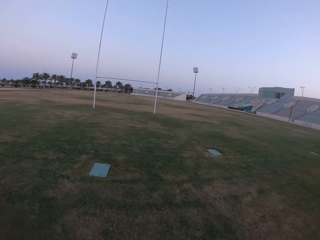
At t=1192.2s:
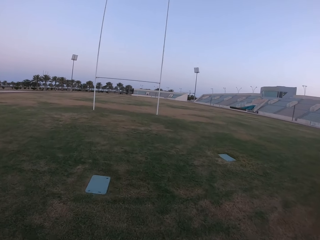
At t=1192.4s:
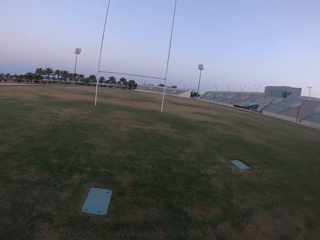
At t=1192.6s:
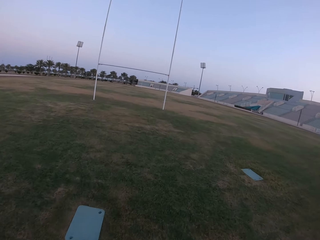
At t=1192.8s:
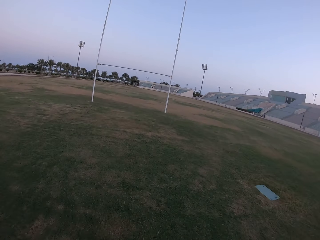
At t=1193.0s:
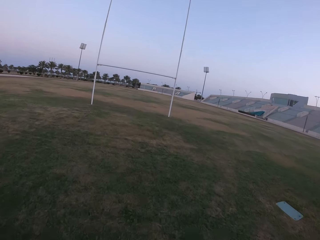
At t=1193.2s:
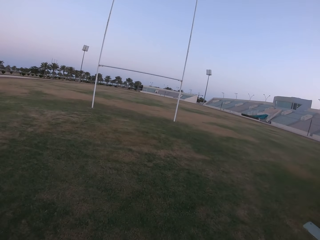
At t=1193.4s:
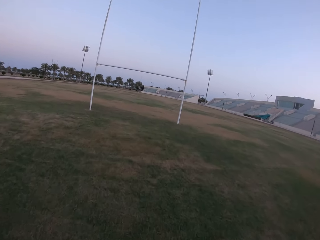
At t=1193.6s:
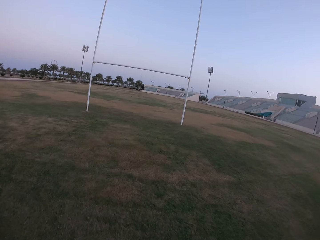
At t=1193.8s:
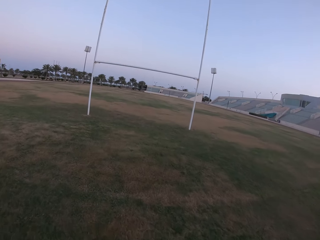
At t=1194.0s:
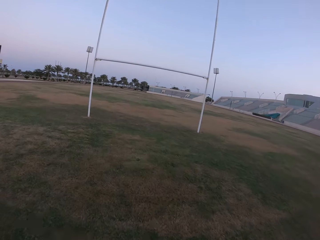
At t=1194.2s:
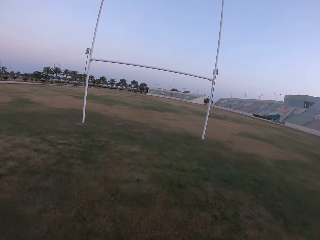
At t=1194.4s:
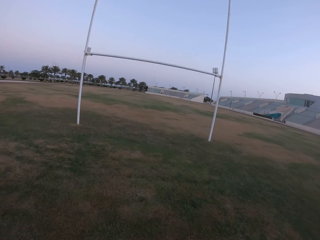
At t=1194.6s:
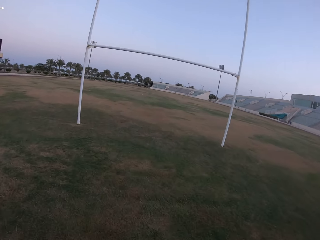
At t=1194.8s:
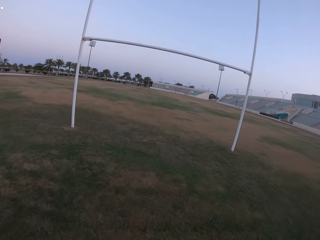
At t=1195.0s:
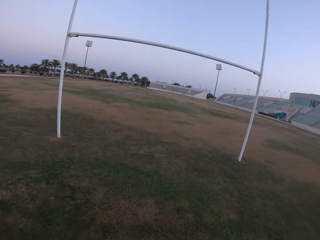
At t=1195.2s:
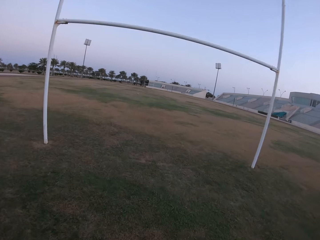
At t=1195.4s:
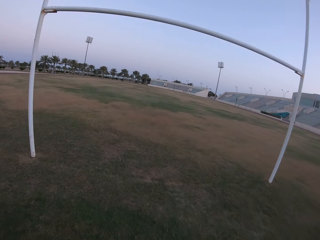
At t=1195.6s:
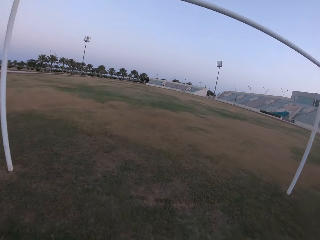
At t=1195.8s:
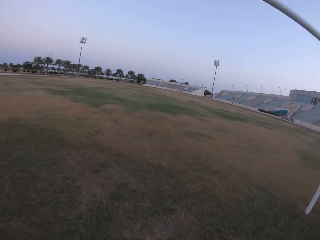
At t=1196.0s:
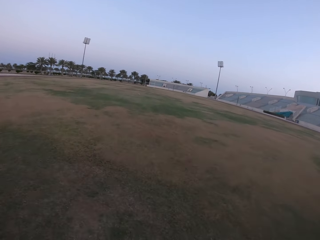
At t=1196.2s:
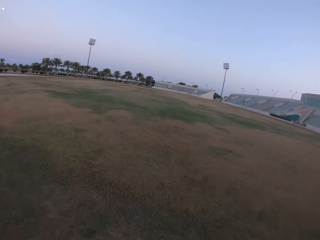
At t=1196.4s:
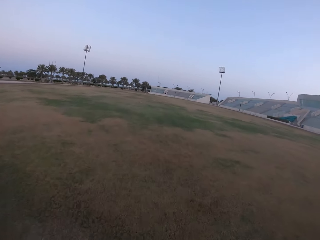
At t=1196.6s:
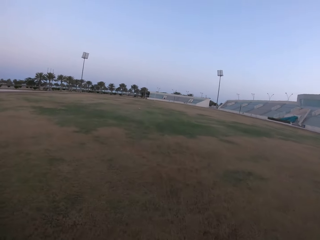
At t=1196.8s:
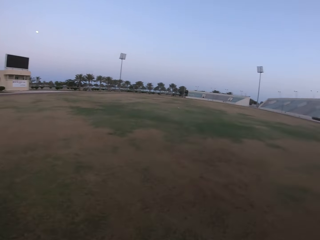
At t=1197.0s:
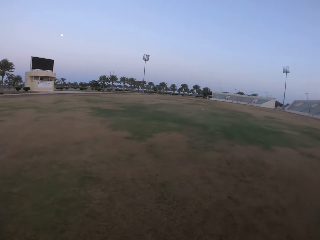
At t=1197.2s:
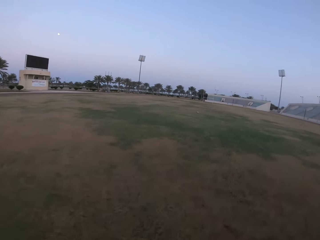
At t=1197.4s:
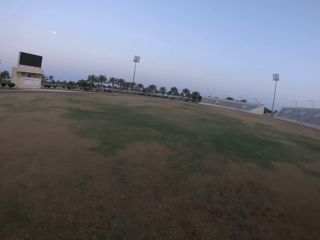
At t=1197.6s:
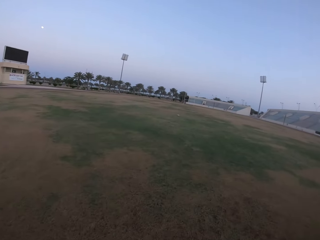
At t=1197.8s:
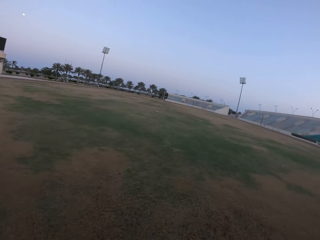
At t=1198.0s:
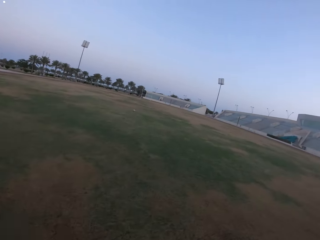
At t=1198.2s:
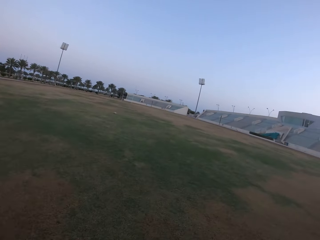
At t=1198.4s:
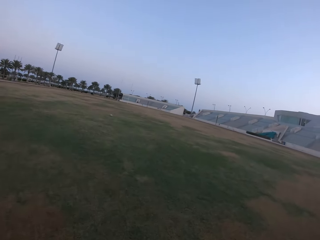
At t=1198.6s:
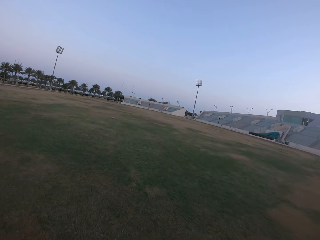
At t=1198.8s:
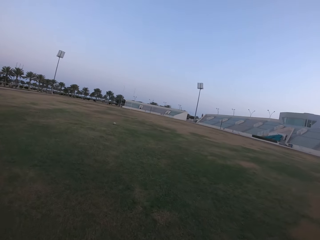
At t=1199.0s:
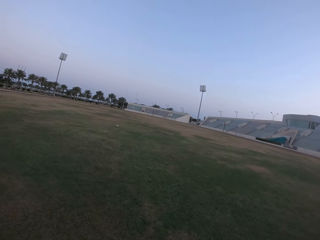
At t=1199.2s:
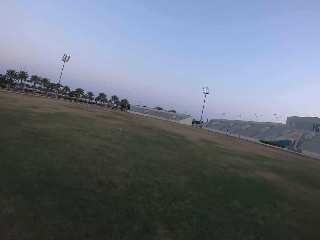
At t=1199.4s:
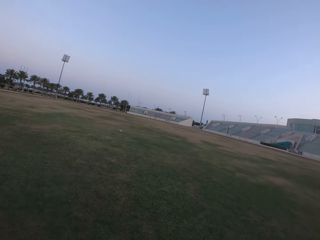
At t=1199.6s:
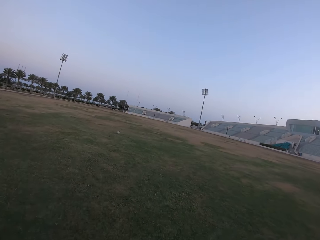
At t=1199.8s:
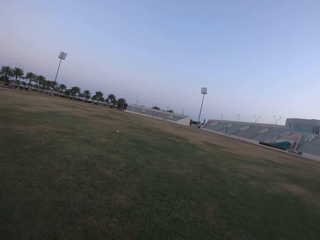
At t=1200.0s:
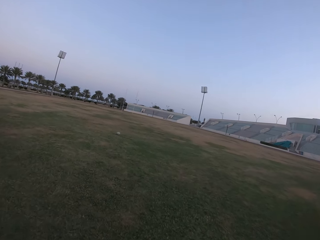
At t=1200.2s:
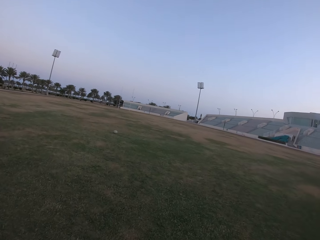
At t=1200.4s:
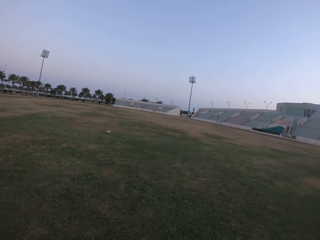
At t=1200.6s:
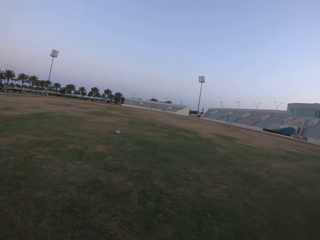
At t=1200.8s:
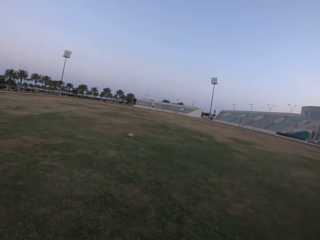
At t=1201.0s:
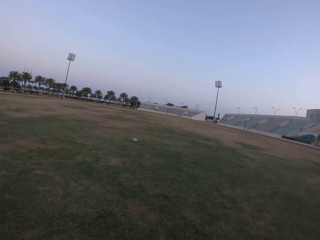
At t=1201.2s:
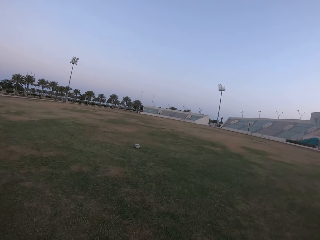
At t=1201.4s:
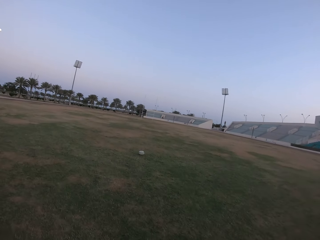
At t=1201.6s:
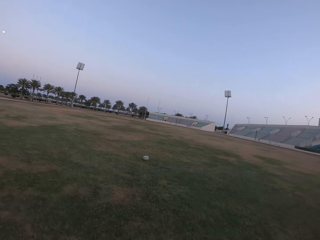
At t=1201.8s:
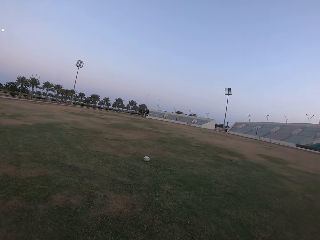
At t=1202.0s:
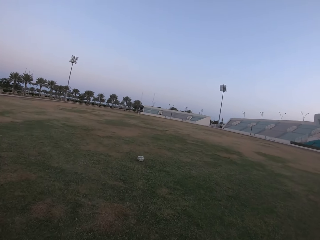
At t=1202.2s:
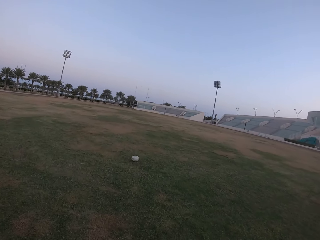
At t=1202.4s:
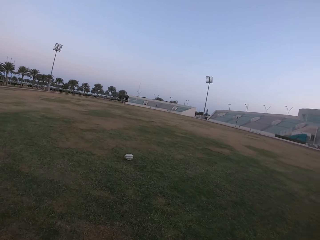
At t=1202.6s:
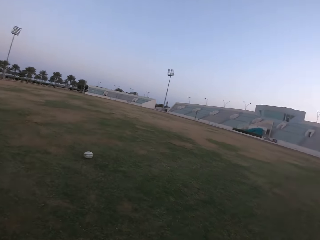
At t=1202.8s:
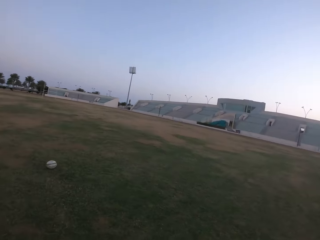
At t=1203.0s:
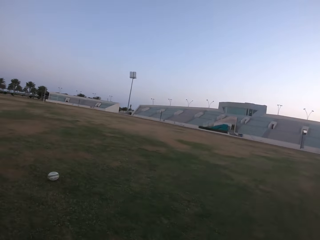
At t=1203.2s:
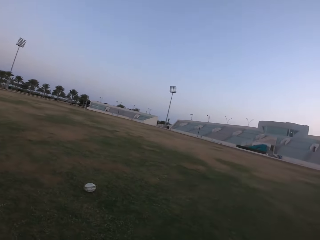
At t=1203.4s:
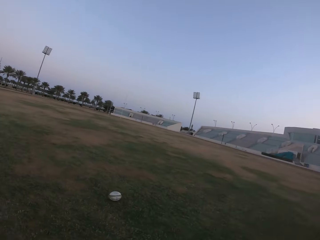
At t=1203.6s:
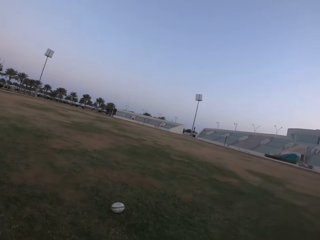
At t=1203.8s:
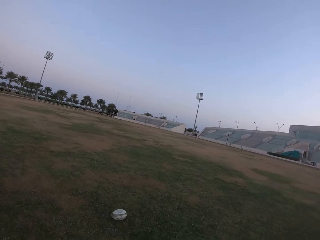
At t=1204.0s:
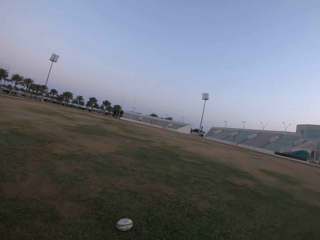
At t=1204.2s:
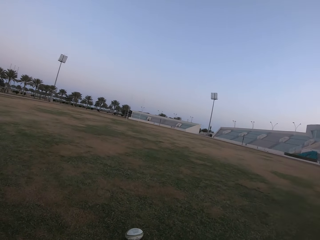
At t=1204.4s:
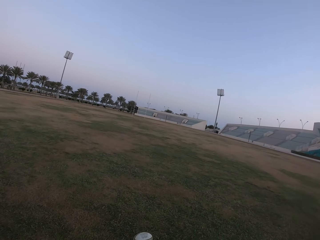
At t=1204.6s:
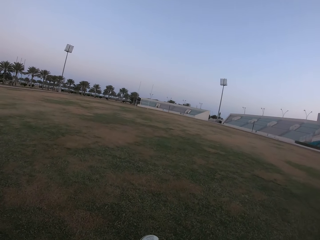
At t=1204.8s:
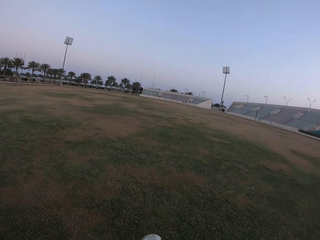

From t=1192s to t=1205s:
The camera wearer walks under the metal. They walk on the field. They look at the ball.

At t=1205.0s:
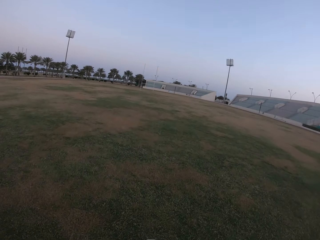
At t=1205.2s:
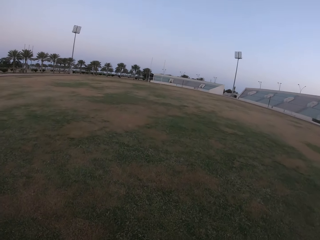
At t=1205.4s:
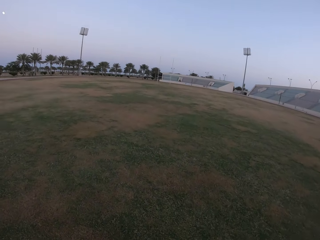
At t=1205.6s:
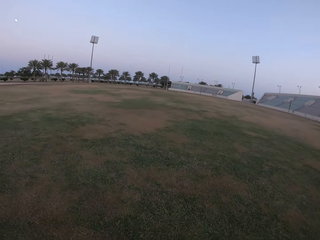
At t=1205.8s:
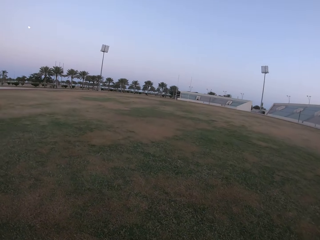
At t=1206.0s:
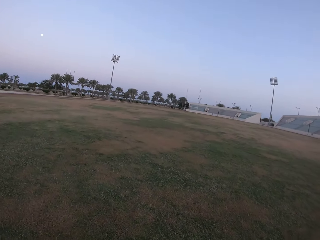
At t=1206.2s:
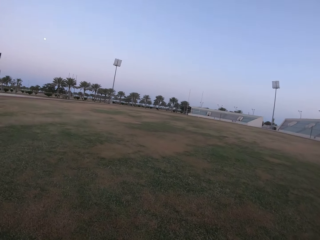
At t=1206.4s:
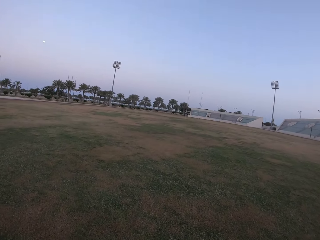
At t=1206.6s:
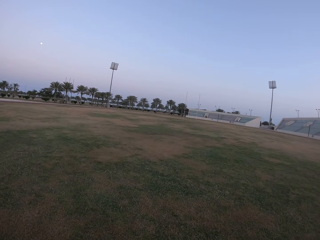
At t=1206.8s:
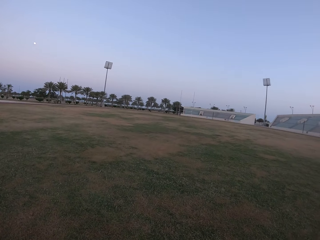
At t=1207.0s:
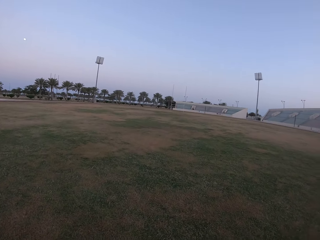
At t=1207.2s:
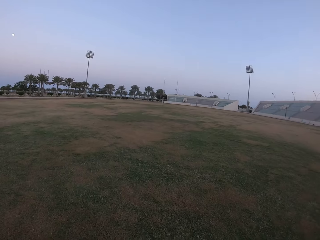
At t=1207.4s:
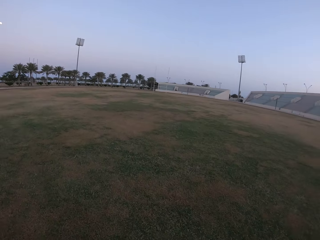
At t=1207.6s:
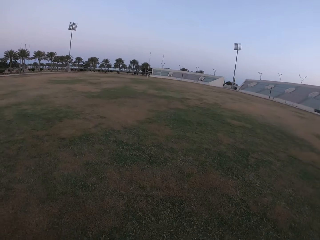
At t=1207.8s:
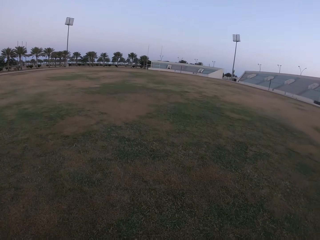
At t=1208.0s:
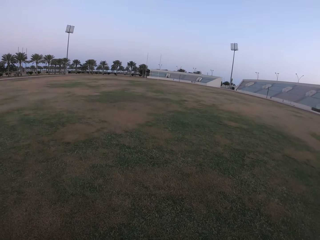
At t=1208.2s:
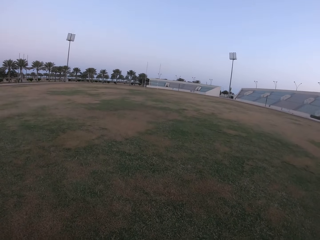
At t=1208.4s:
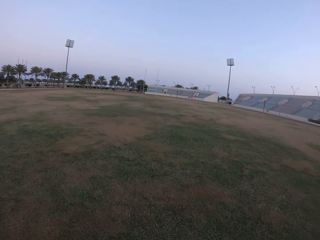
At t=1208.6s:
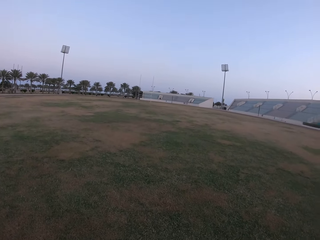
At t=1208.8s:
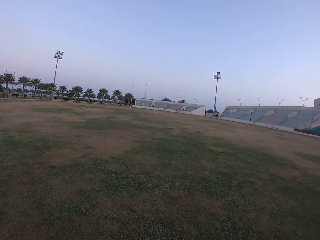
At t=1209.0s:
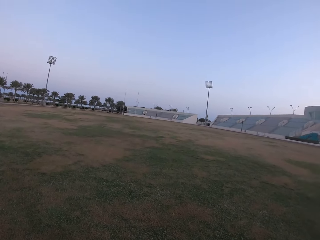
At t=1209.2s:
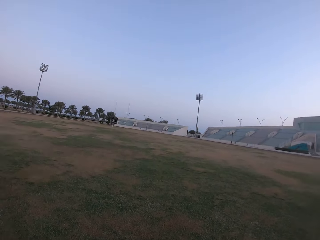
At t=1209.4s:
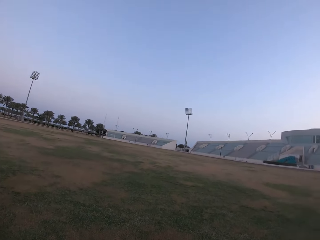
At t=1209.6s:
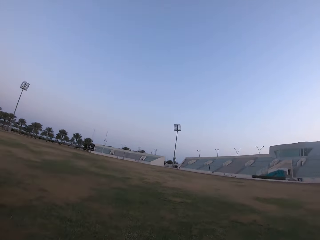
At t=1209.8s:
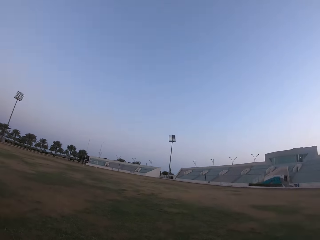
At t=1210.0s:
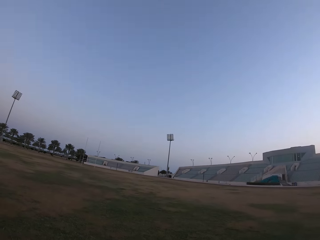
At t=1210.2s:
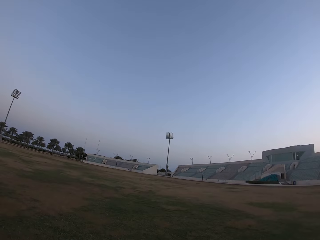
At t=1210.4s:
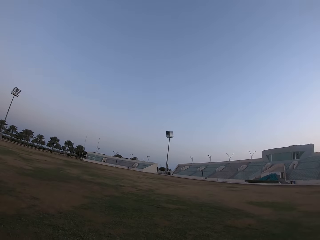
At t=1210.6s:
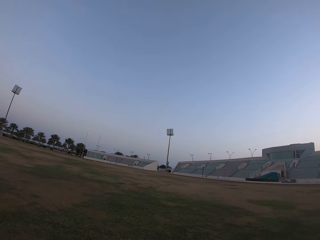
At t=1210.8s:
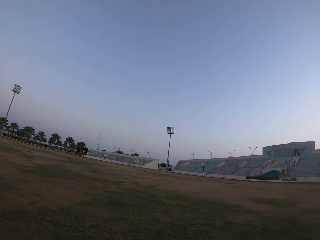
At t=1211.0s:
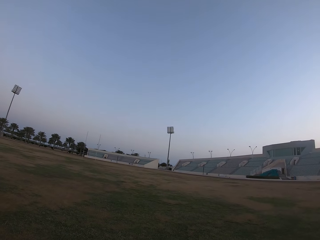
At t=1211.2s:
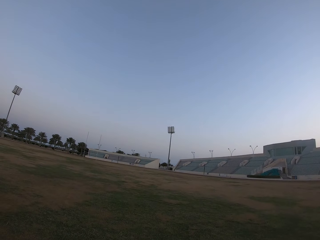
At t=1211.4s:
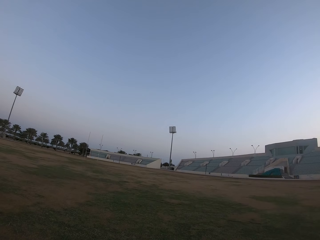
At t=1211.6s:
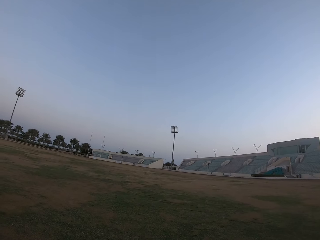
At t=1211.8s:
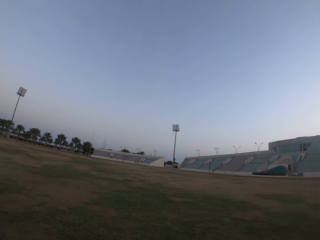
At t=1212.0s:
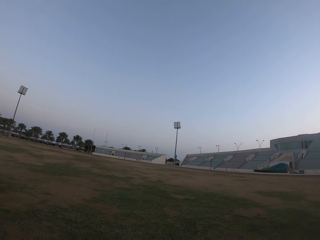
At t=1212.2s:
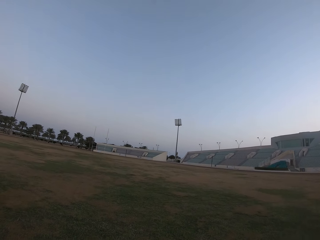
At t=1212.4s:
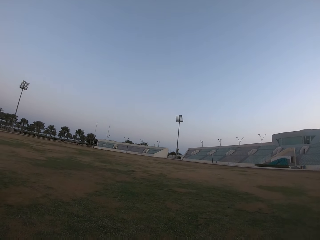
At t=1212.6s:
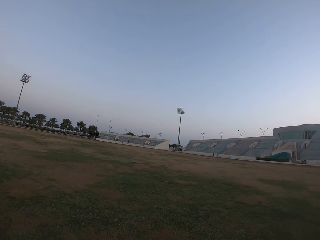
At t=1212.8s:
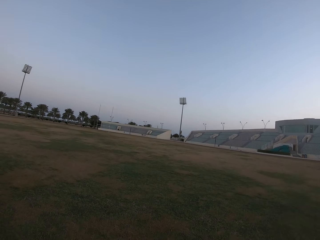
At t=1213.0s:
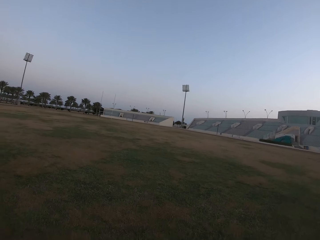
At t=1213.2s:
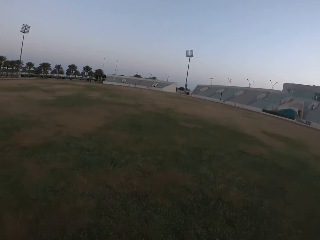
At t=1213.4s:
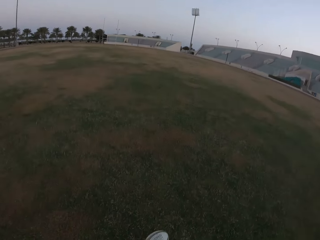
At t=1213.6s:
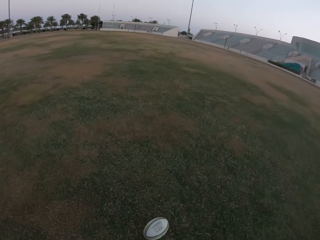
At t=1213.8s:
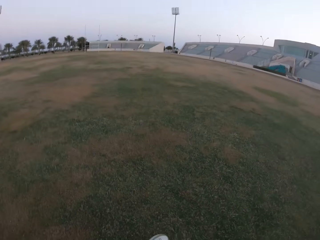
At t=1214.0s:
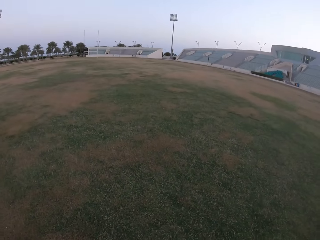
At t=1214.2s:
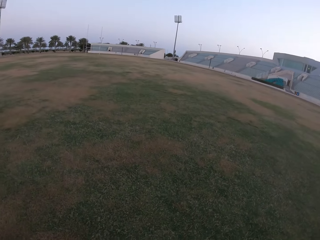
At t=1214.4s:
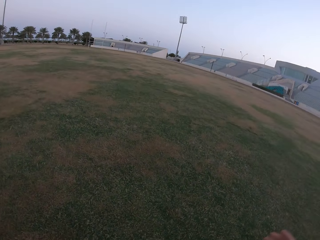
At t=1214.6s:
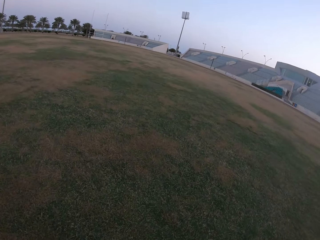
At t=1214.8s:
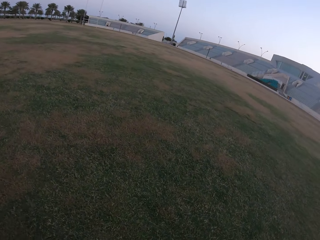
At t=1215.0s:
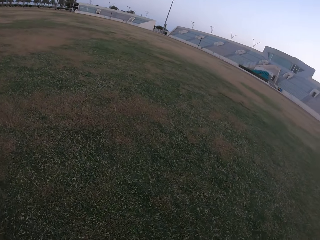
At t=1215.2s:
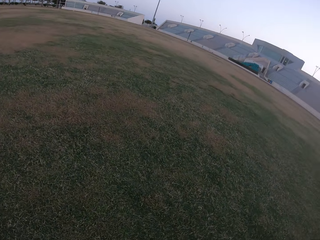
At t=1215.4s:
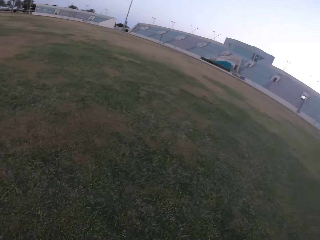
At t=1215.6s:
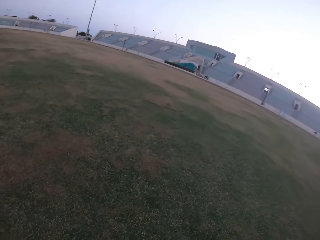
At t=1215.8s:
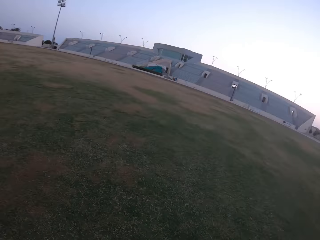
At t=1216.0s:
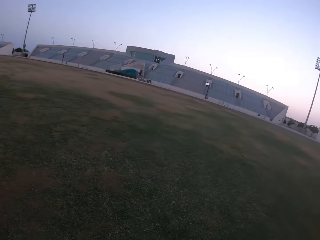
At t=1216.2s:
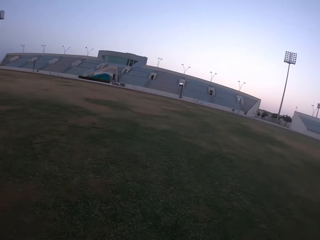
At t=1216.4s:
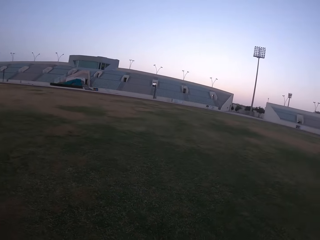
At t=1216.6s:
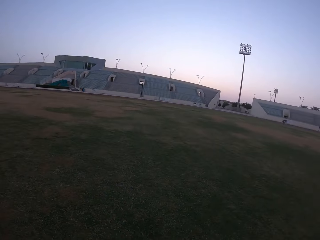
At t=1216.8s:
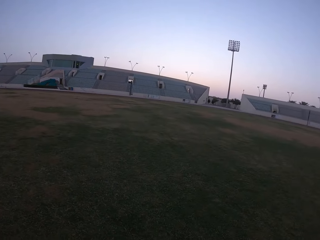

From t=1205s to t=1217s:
The camera wearer picks up the ball from the ground. They look on the ground. They look around the field.
